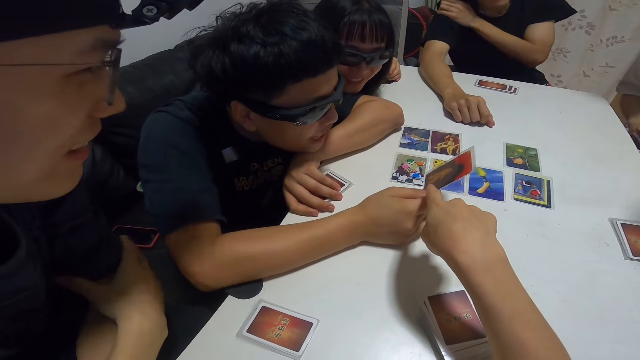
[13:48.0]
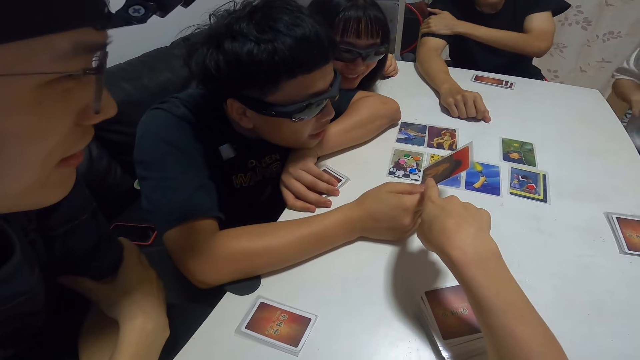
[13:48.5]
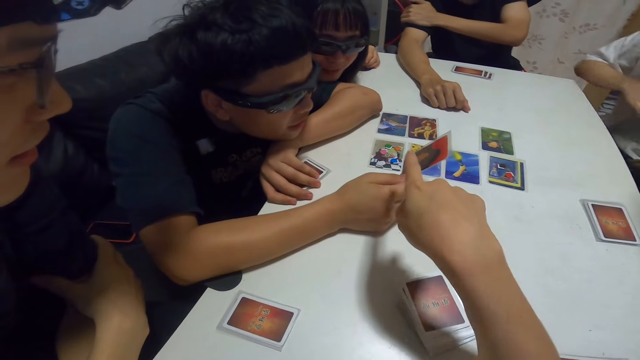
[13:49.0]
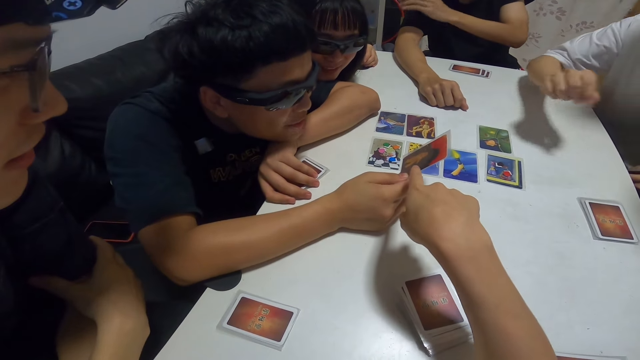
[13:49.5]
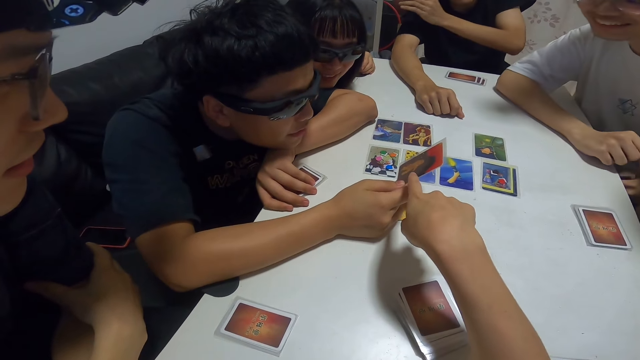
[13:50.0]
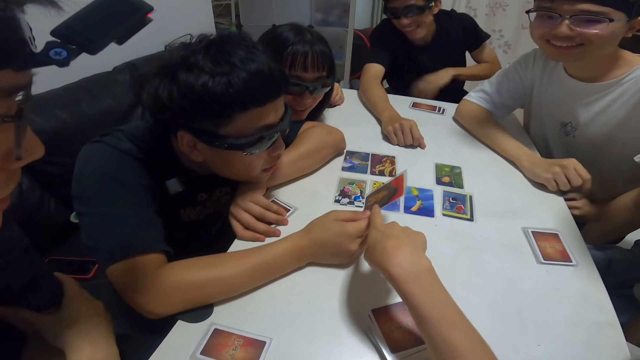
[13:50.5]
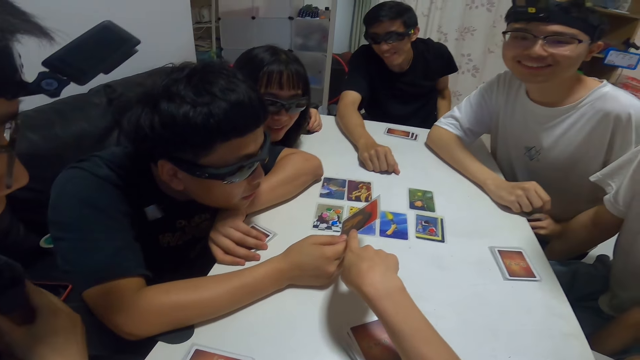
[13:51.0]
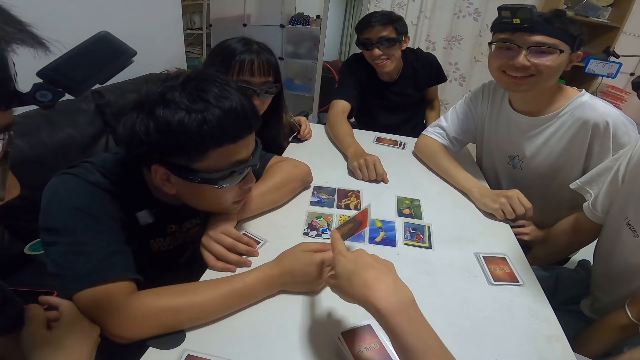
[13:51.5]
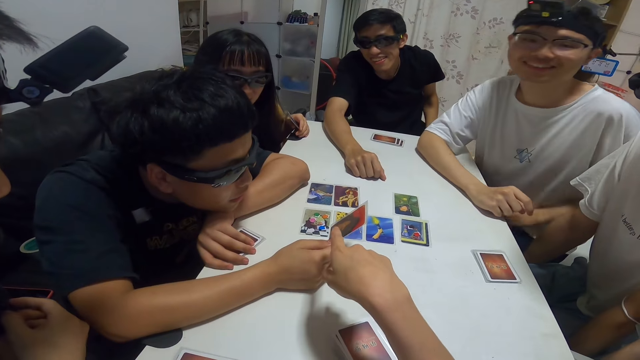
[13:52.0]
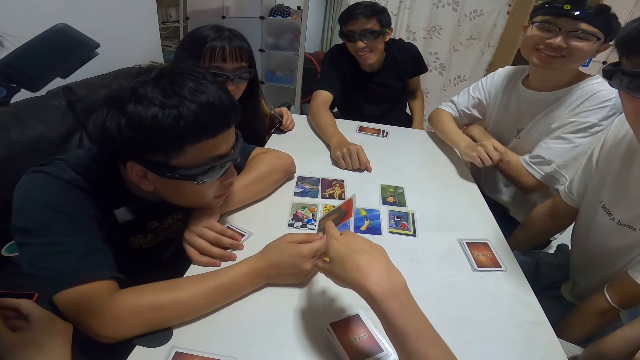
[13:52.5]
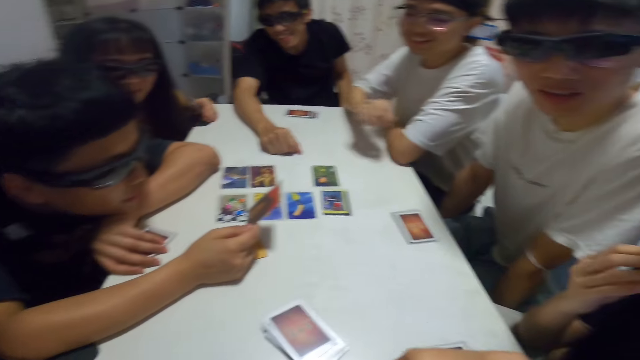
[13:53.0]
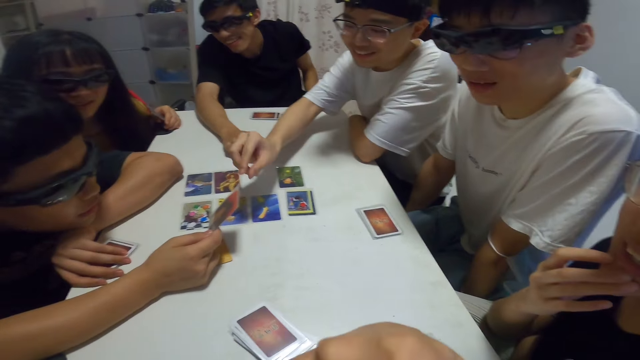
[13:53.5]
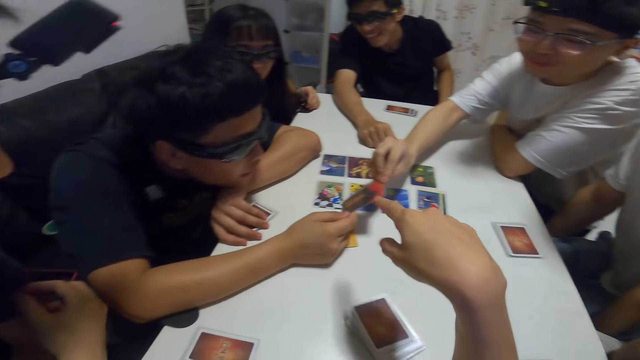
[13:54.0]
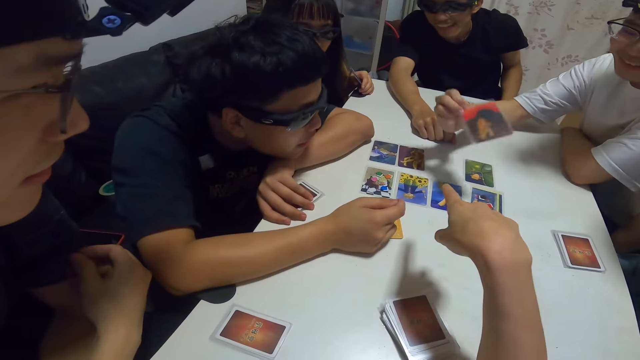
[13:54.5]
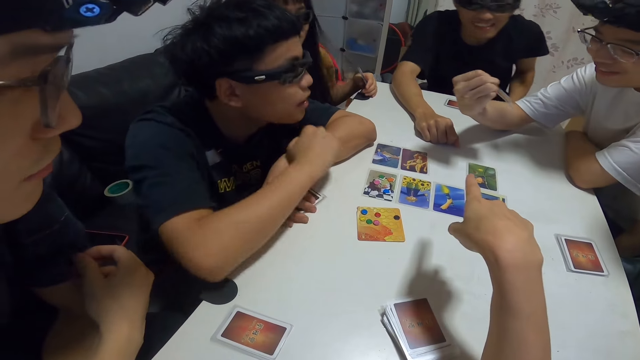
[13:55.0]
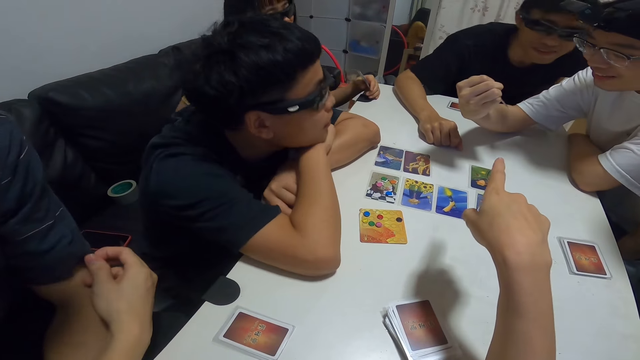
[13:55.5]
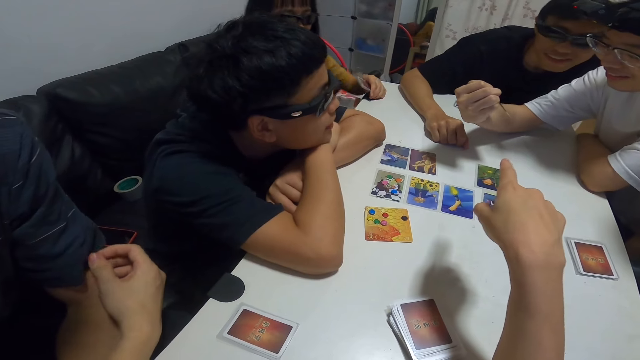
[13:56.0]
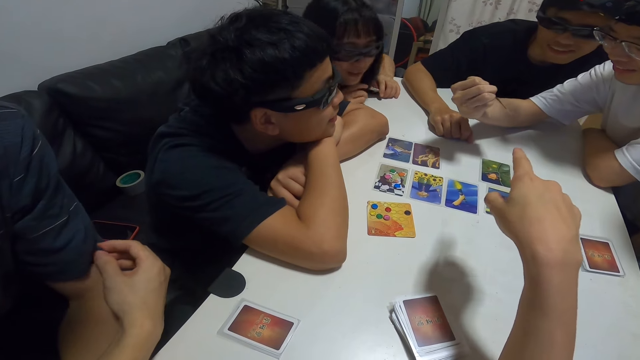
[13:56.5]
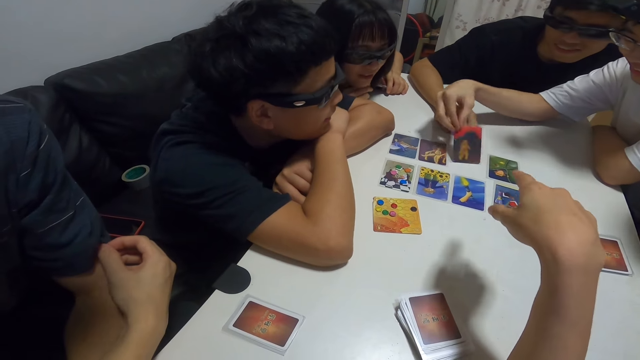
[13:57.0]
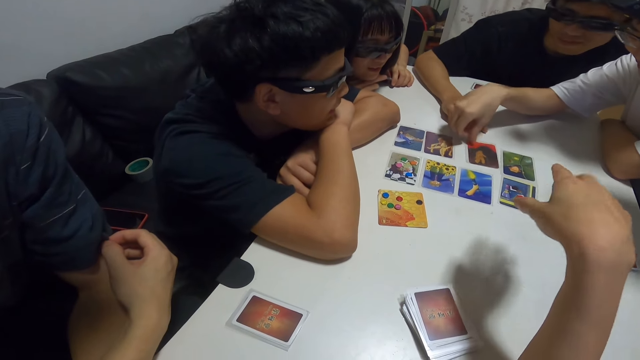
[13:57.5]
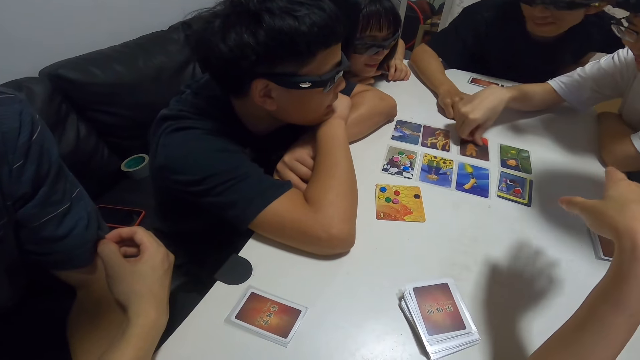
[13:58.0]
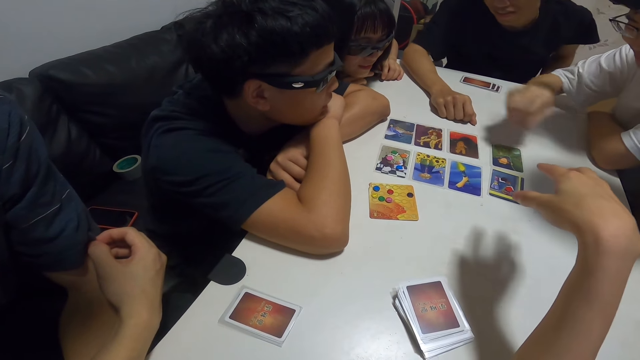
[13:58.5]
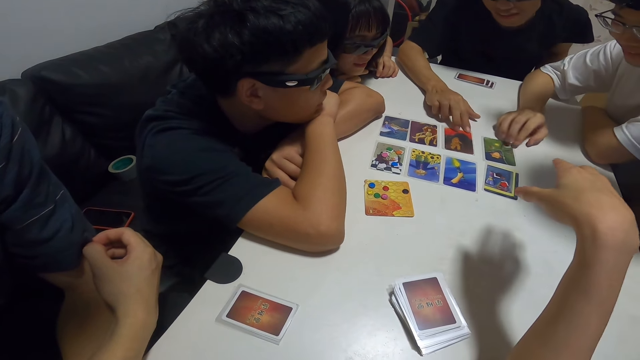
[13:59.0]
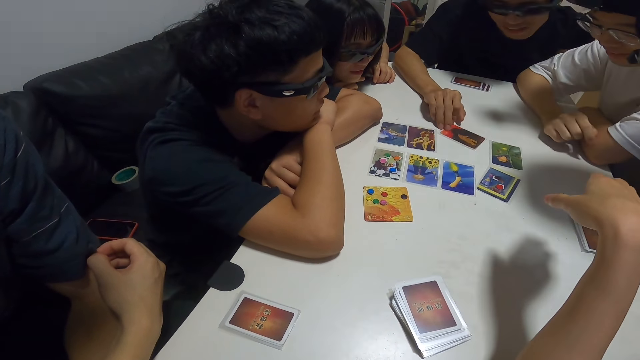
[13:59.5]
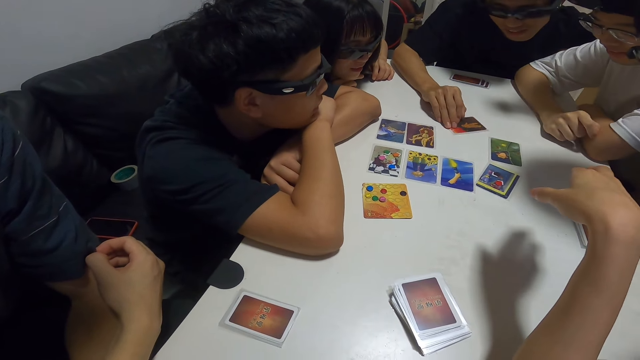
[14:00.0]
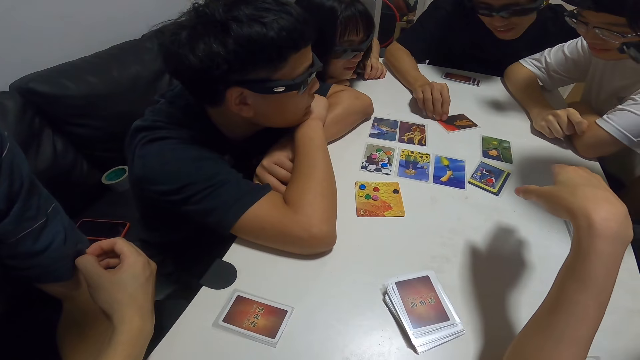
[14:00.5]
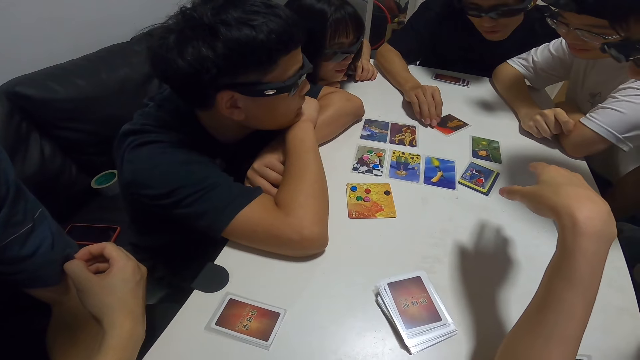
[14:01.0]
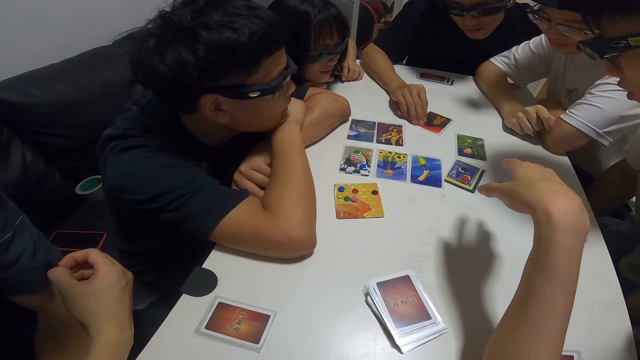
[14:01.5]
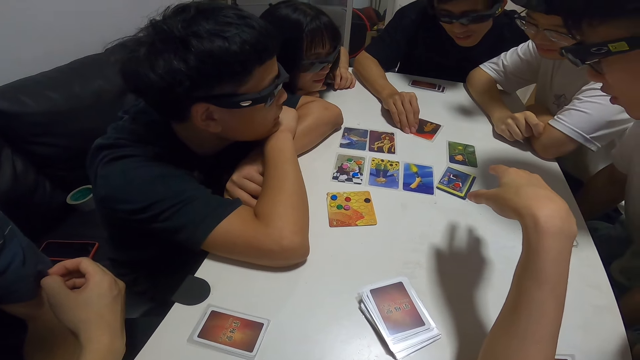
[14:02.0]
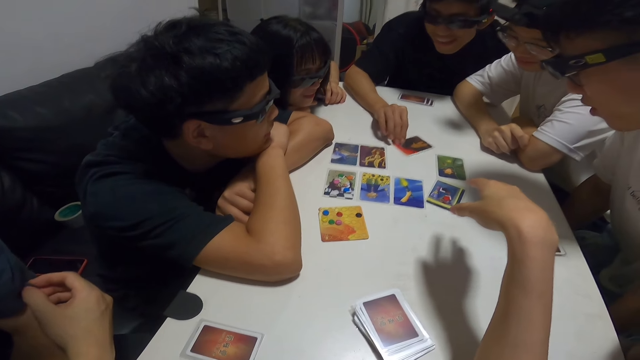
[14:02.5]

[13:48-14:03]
The camera wearer talks while pointing at a card. She touches her face with her hand. She points at the card. A man picks the card from another man. The first man puts the card on the table. Another man pulls the card.

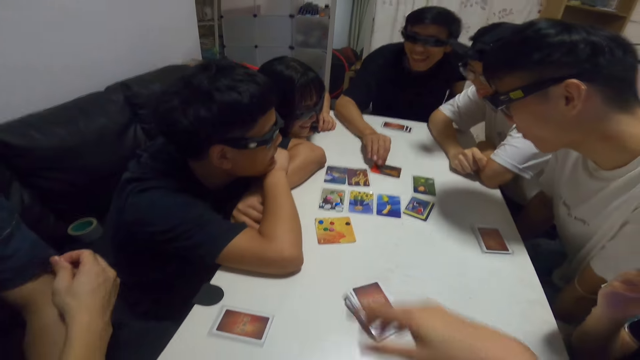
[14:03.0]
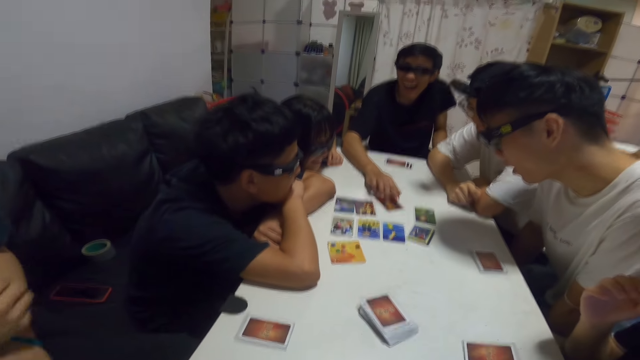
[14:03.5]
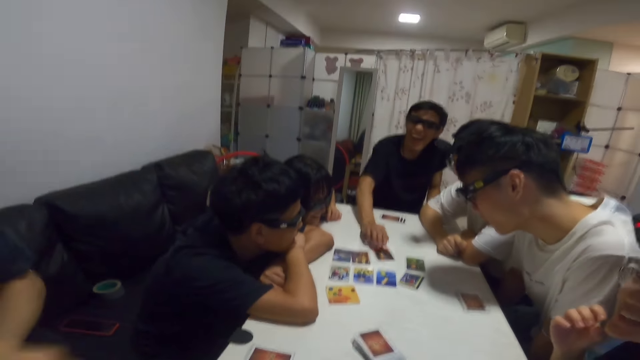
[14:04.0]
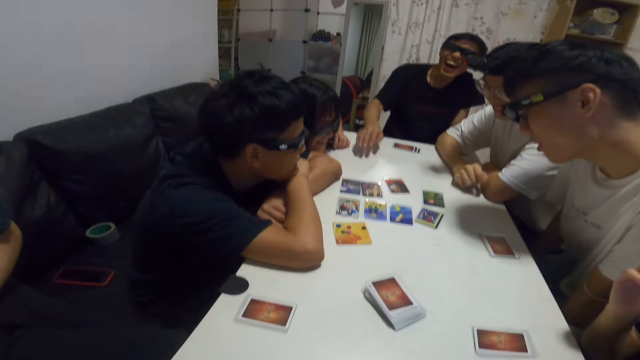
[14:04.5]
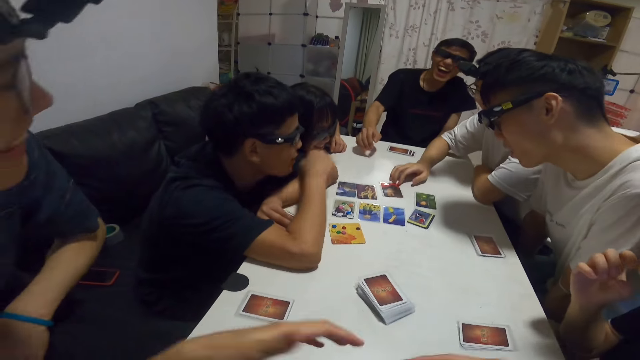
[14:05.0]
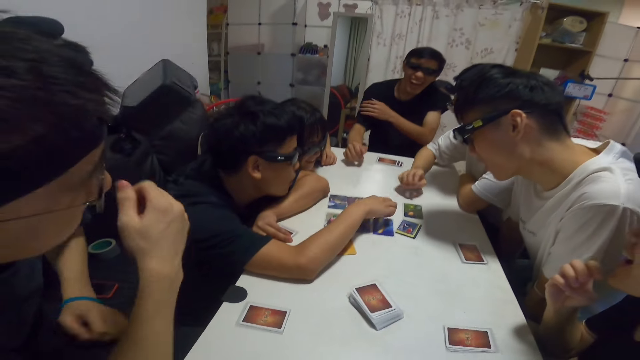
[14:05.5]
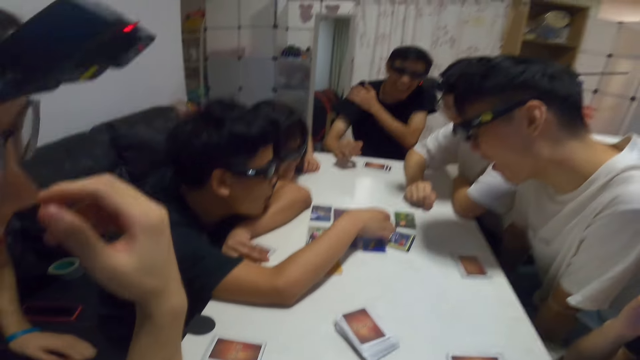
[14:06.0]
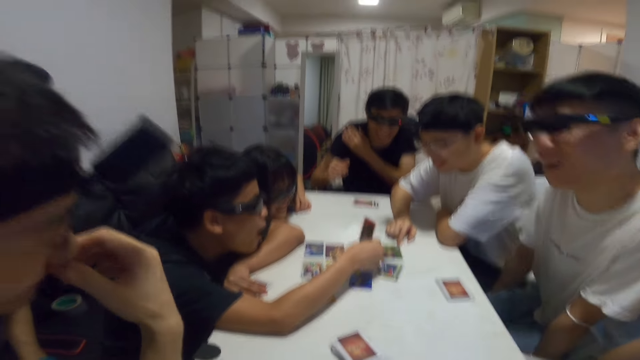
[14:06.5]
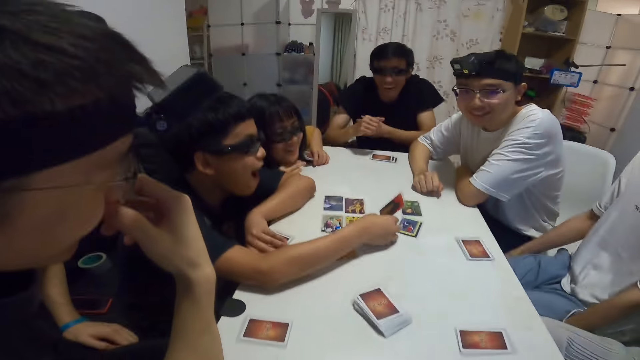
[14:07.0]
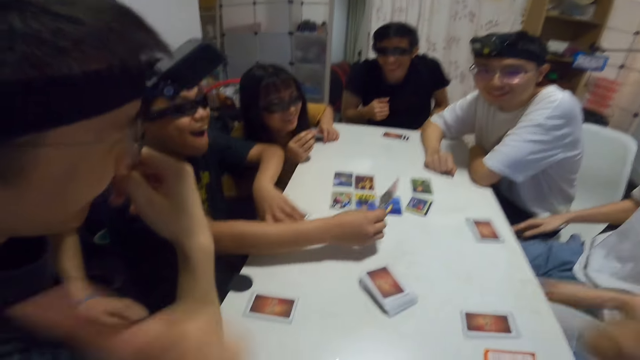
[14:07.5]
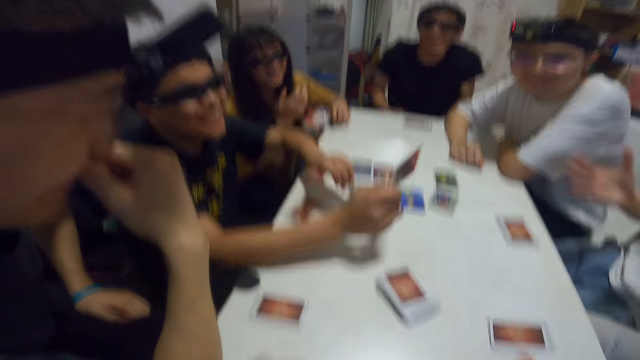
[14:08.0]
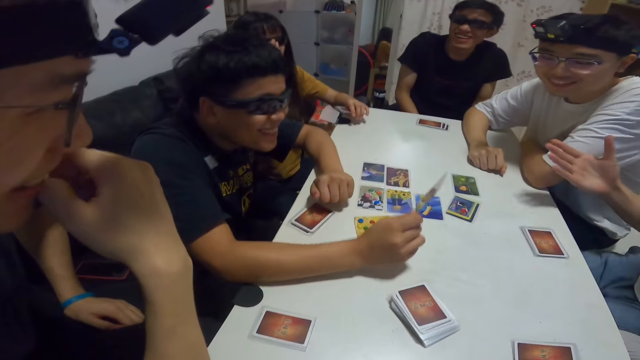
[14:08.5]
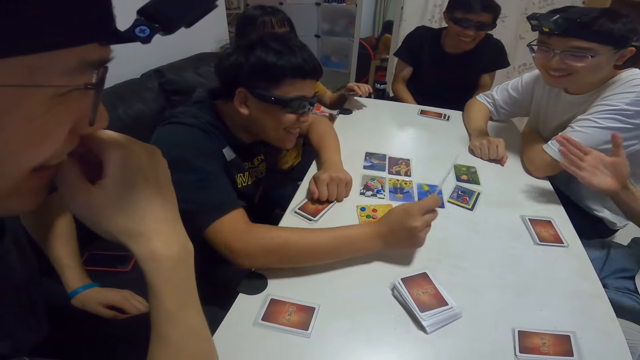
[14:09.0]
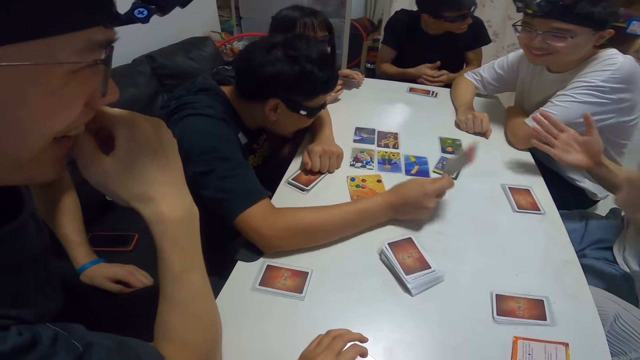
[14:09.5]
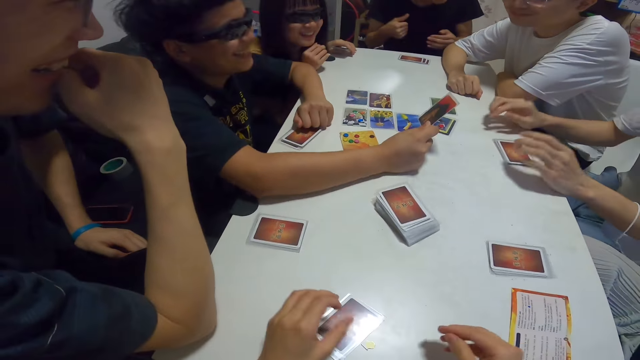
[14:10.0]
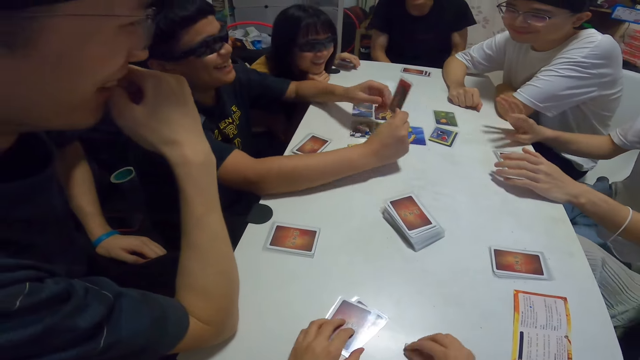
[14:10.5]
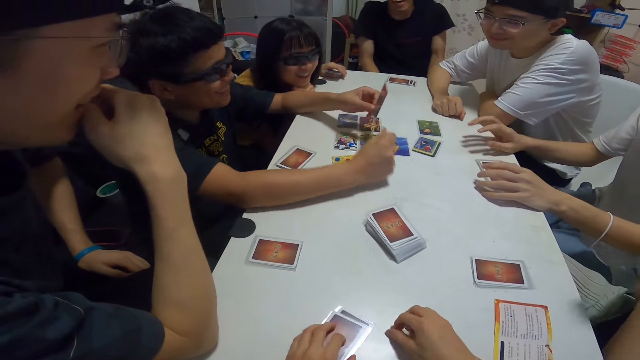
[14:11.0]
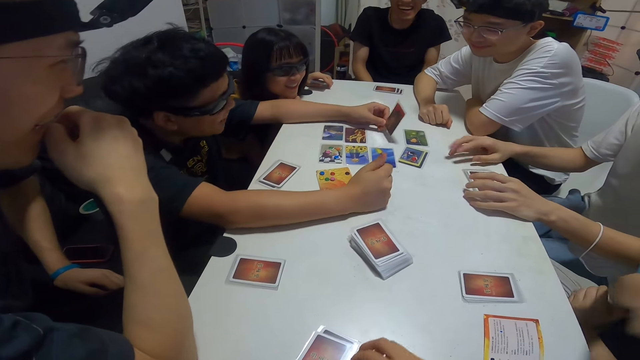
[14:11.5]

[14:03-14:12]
A man puts his hand on his nose. Another man picks up the card. Another man claps his hands.
